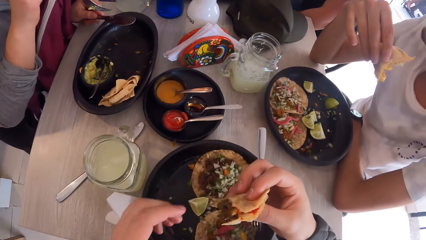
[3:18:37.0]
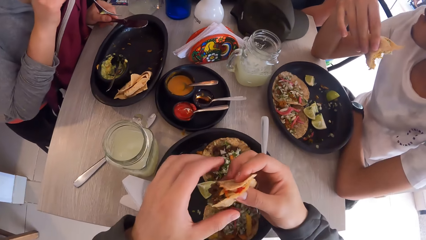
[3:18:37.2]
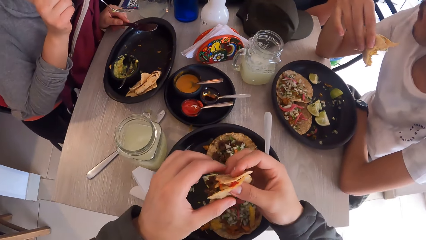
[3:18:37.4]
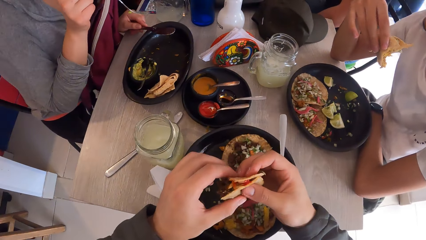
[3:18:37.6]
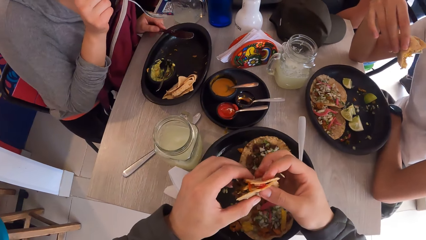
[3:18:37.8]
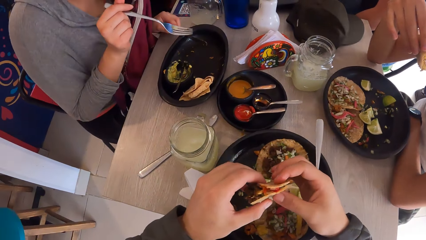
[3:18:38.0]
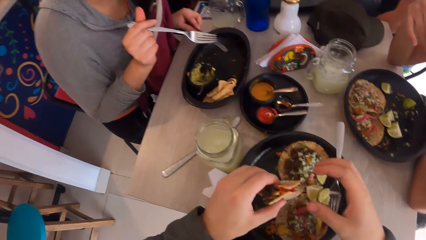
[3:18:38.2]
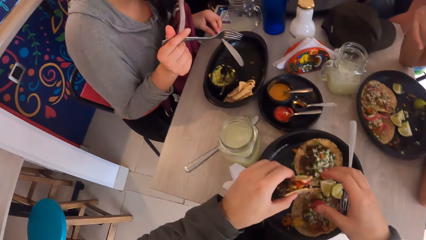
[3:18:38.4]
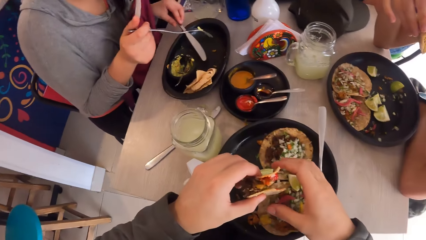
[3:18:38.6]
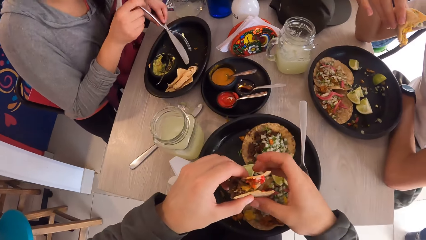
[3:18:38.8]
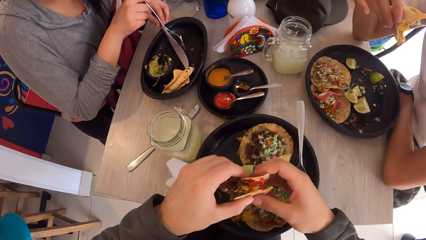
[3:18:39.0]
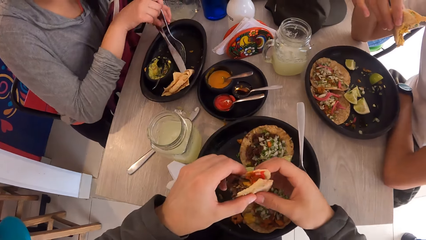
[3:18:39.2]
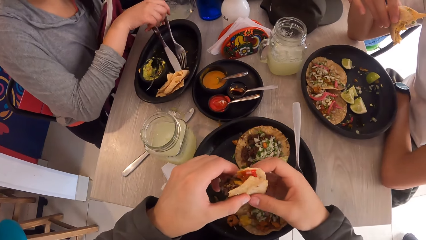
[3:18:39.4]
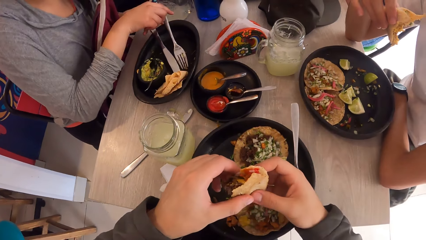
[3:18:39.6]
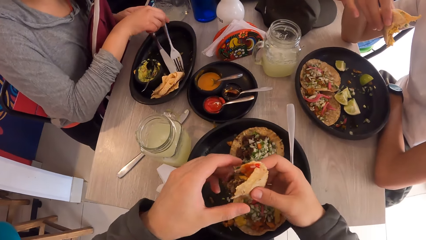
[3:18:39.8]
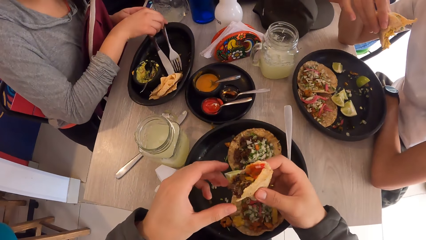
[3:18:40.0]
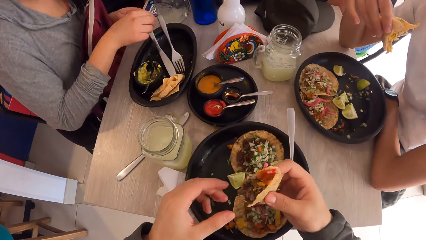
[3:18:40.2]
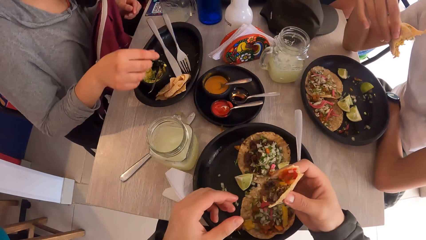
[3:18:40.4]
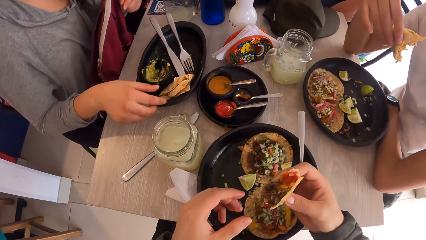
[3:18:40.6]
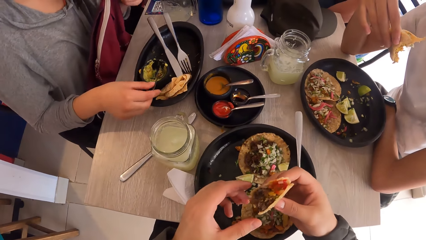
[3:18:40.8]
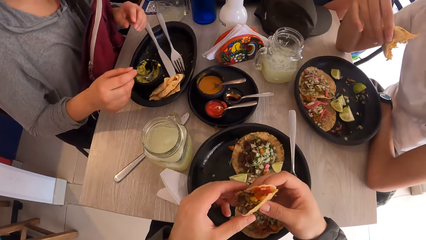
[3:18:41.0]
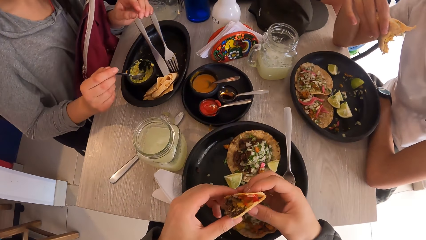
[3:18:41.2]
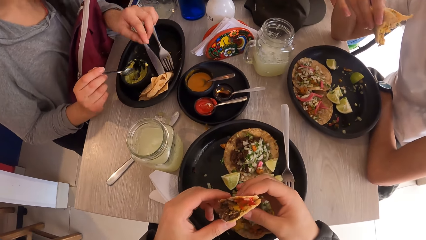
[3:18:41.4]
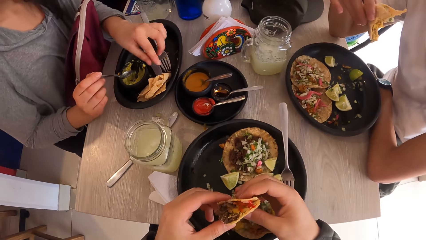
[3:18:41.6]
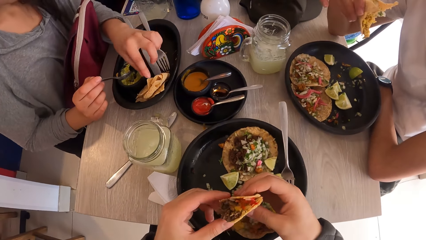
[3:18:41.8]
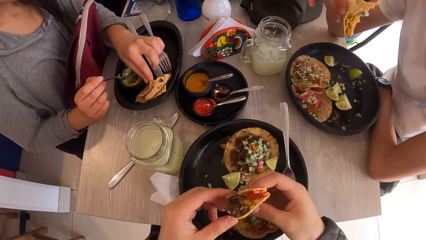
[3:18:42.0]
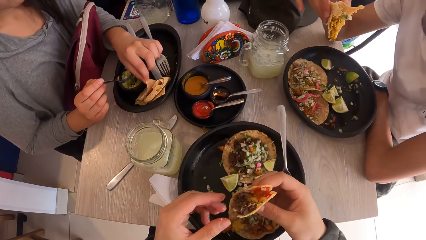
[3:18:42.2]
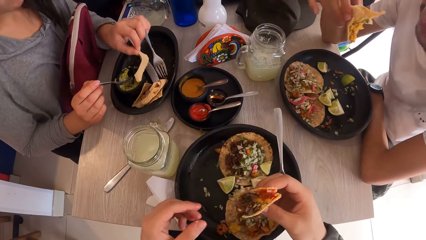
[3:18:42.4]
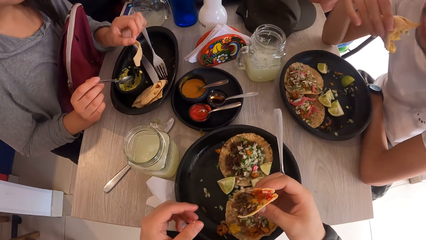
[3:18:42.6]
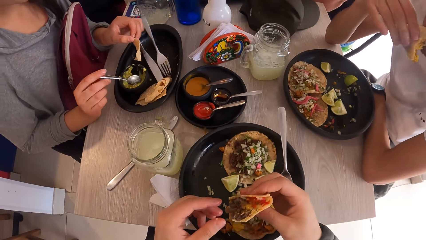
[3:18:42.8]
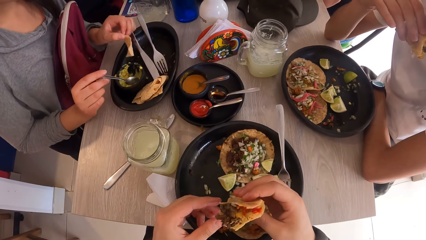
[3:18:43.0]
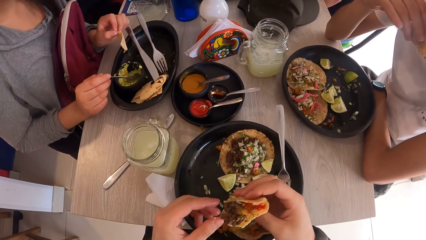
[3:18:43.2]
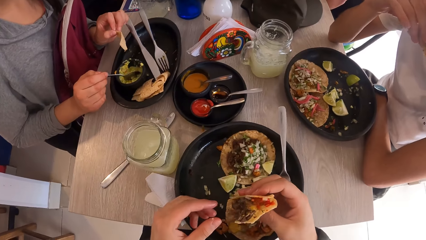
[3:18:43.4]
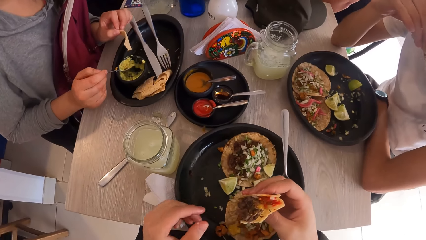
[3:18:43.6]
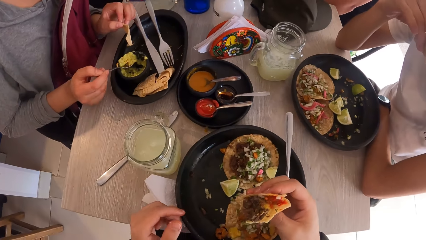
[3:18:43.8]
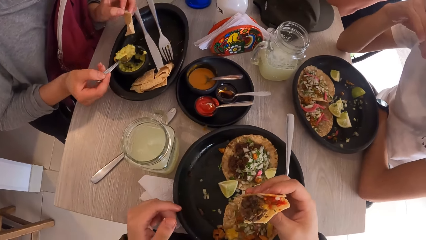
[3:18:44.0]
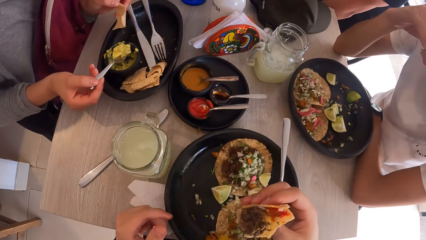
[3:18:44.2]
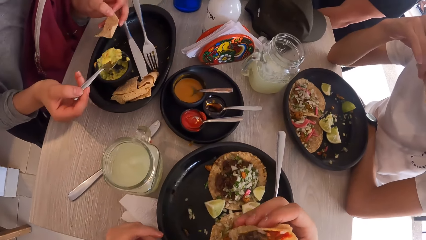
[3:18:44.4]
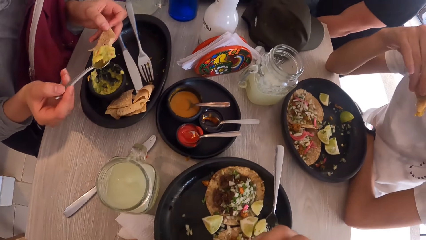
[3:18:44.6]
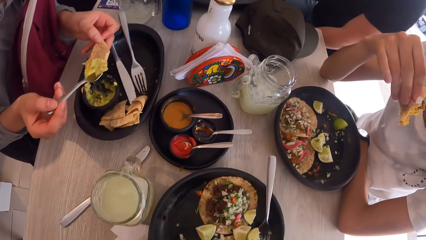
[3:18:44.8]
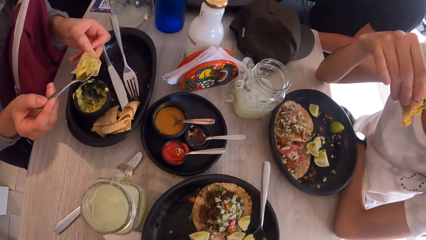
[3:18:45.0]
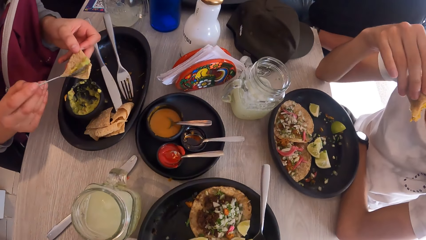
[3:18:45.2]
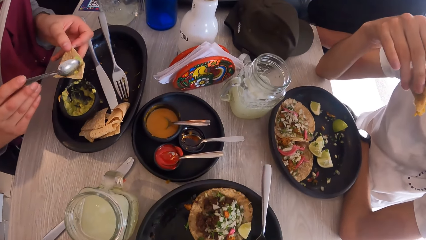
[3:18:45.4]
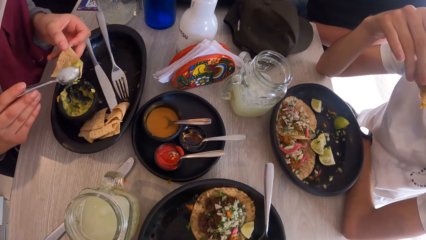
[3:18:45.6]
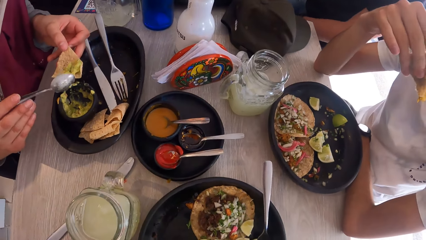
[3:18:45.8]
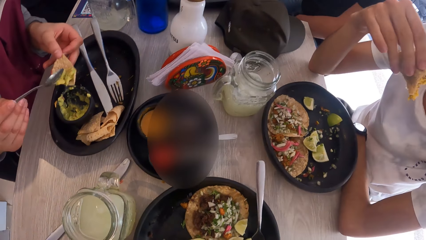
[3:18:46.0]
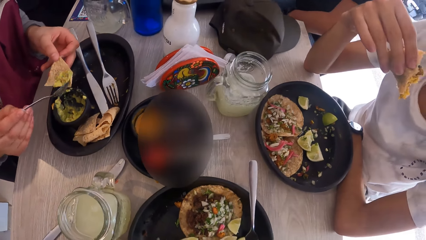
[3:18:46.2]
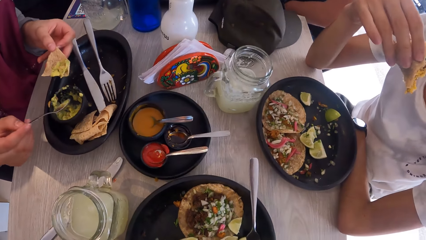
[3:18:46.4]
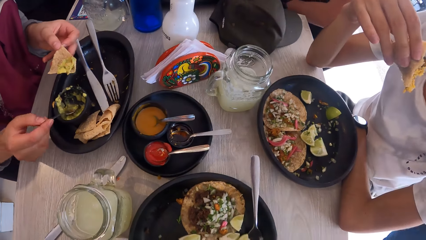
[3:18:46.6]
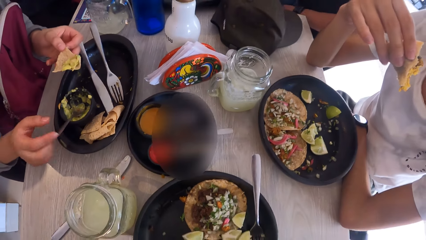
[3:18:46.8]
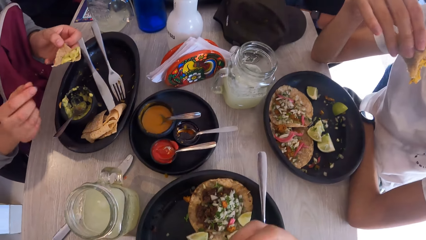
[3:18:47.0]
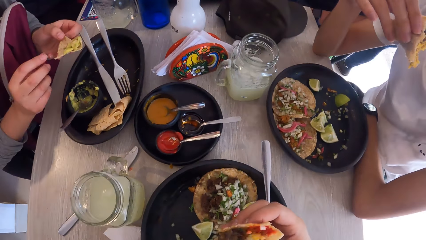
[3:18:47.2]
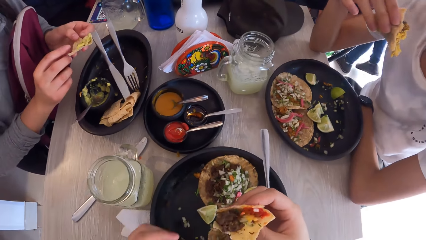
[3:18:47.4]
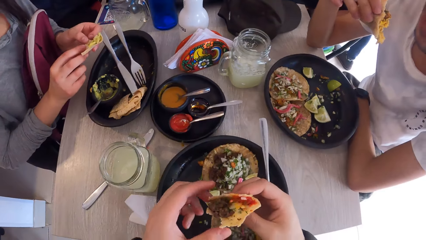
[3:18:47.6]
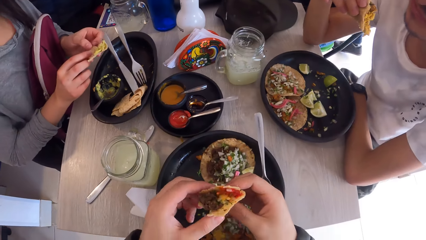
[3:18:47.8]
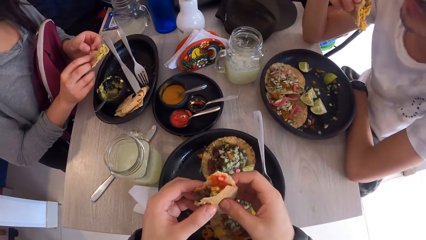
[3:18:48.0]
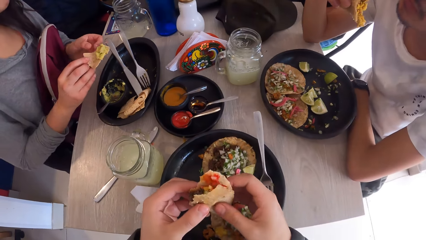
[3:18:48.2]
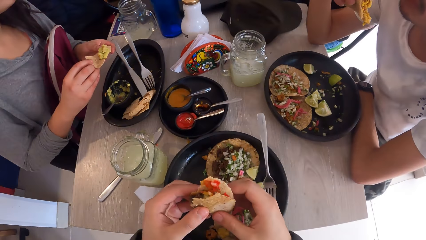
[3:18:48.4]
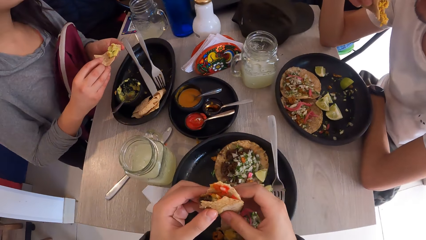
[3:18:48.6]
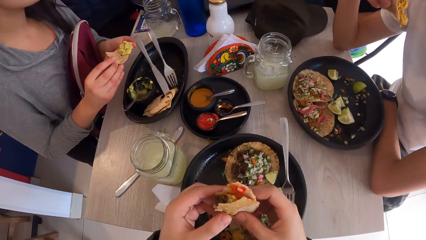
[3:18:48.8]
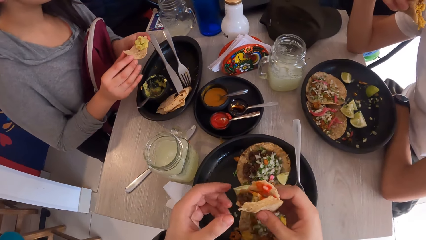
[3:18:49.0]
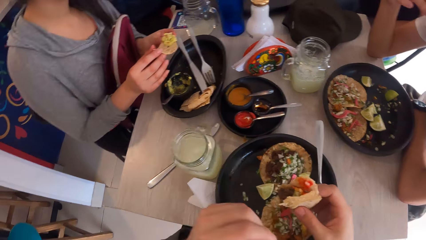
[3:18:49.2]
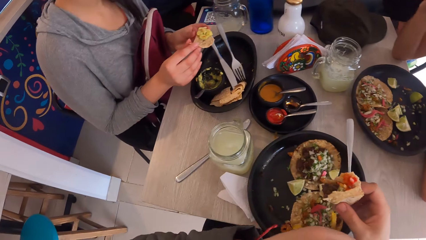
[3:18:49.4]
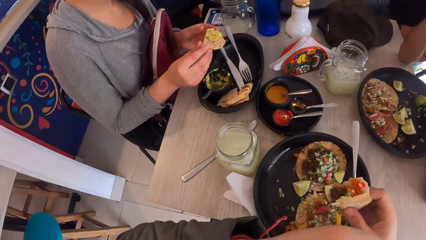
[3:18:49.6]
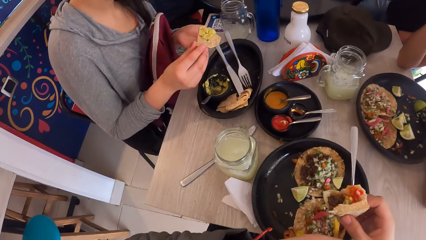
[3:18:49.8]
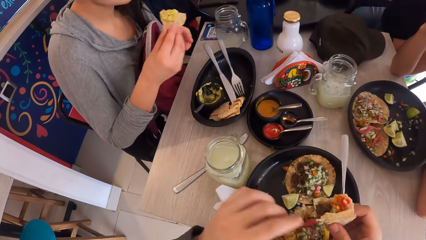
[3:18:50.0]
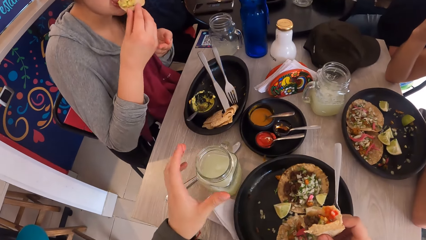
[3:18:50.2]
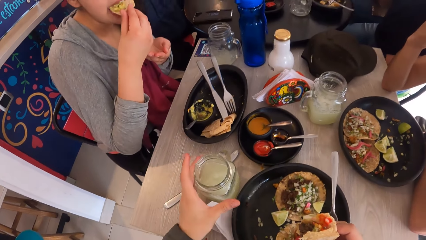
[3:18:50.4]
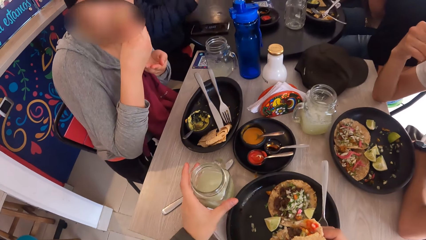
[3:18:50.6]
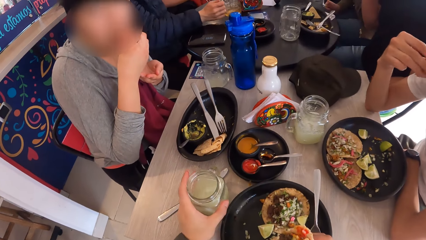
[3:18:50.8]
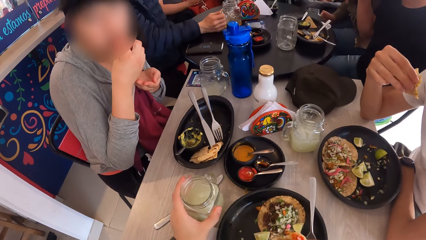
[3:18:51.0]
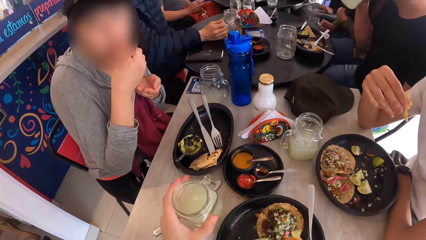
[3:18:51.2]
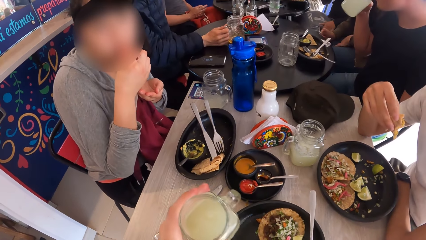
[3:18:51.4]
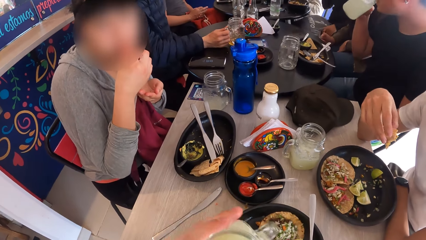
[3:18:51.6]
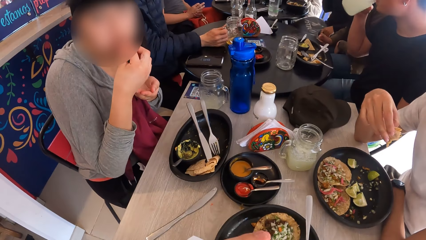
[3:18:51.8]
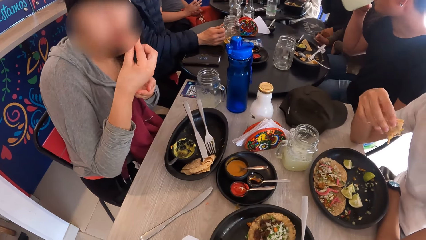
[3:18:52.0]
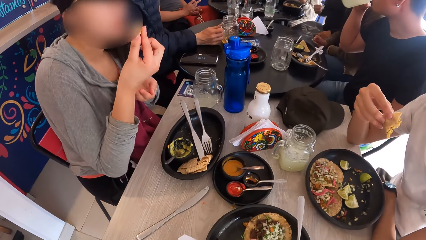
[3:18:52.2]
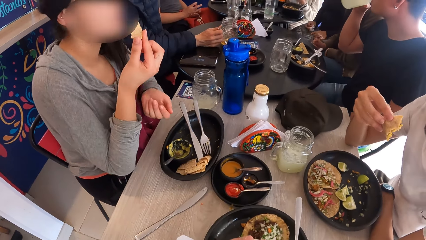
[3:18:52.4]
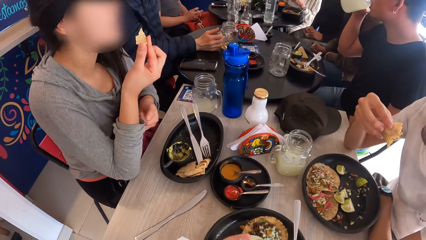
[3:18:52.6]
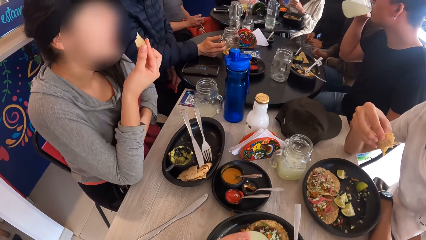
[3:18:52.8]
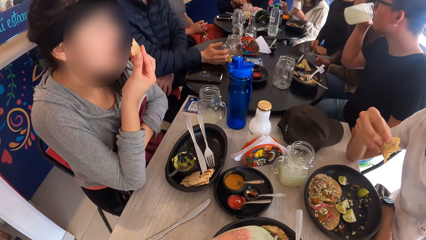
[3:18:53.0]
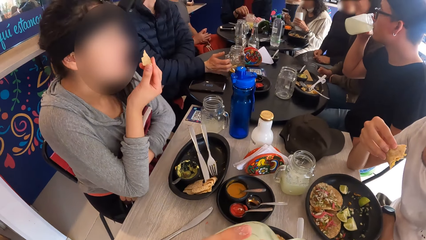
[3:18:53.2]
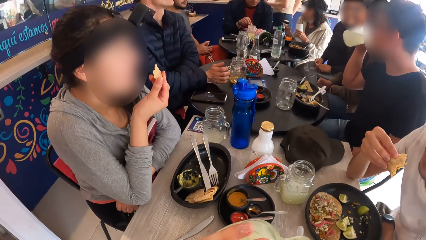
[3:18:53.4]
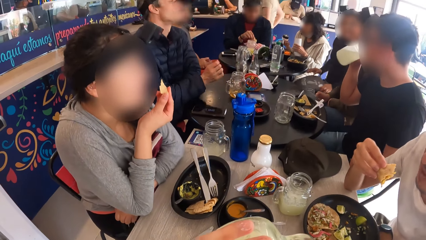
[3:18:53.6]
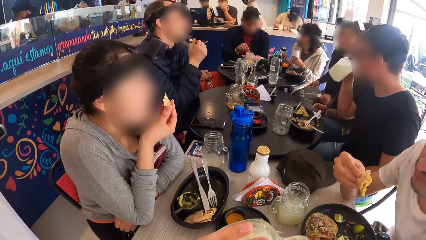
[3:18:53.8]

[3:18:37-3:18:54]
The camera wearer passes the taco in his right hand to his left hand. He holds the meal with both hands. He passes the taco in his left hand to his right hand. A woman places a table knife on the plate. She places a fork on the plate. She lifts a spoon from a sauce plate. She picks a piece of taco from a plate. She scoops sauce from the plate with the spoon in her right hand. She spreads the sauce to a taco wrap with the spoon in her right hand. She drops the spoon in the sauce plate. She holds the taco with her right hand. She eats the taco in her right hand. The camera wearer picks up a glass of juice from the table with his left hand.
